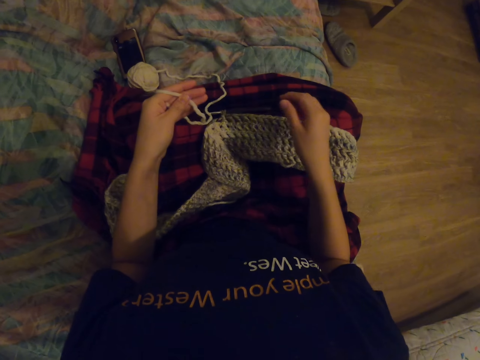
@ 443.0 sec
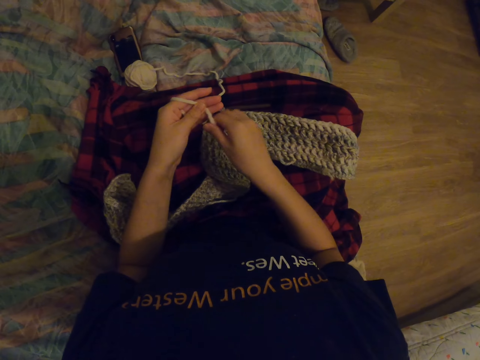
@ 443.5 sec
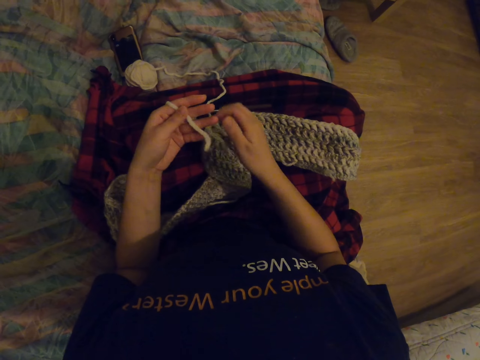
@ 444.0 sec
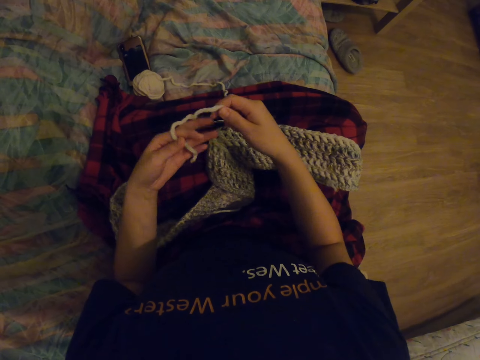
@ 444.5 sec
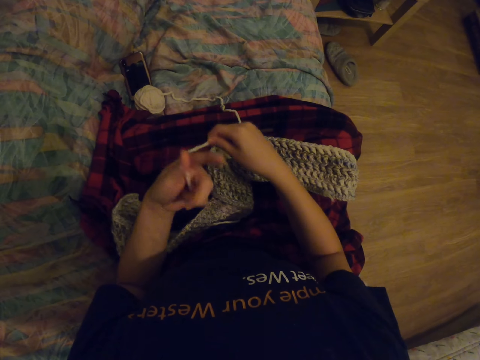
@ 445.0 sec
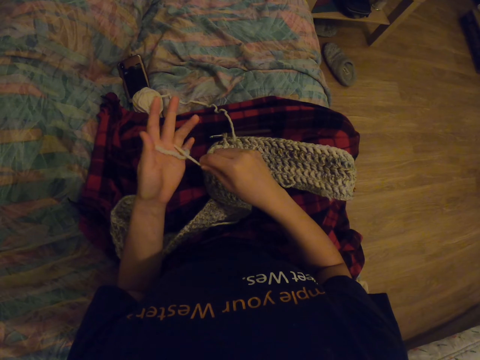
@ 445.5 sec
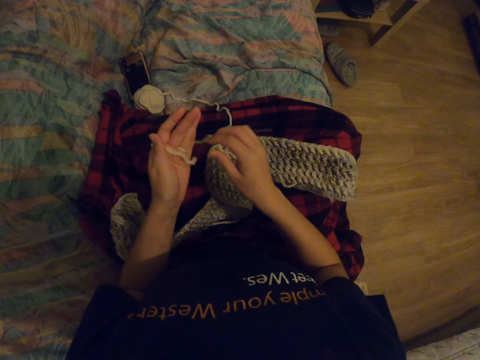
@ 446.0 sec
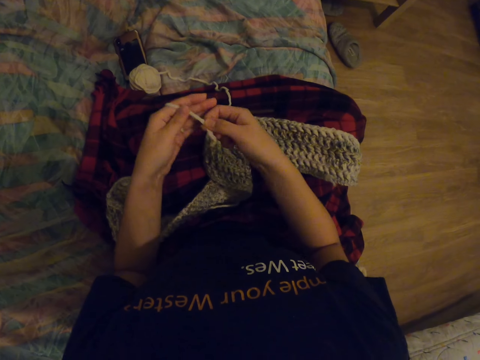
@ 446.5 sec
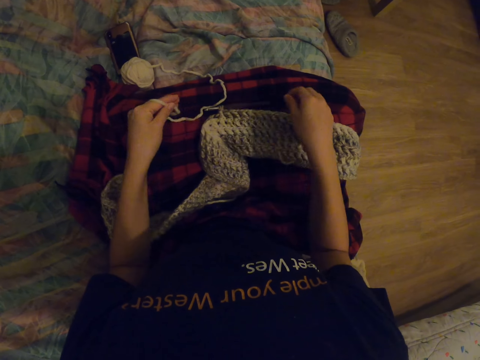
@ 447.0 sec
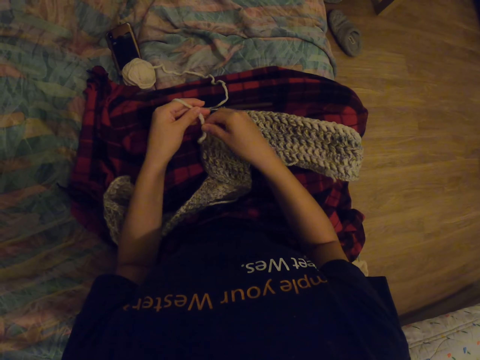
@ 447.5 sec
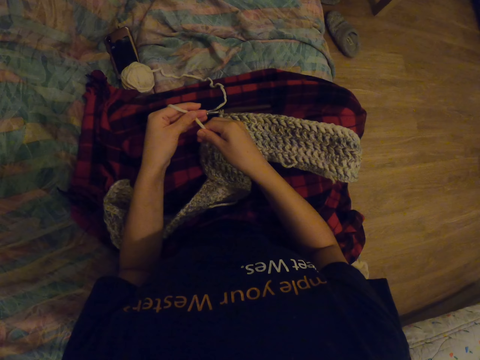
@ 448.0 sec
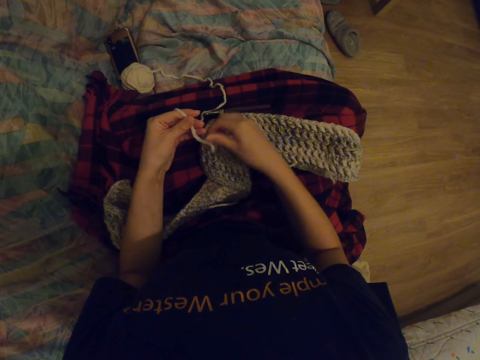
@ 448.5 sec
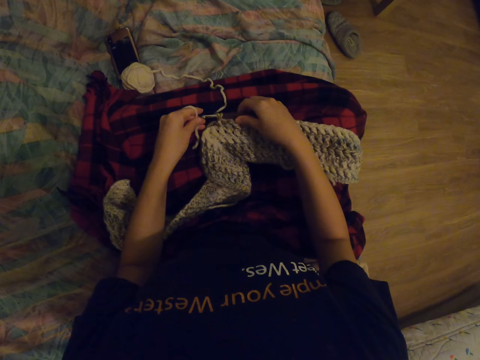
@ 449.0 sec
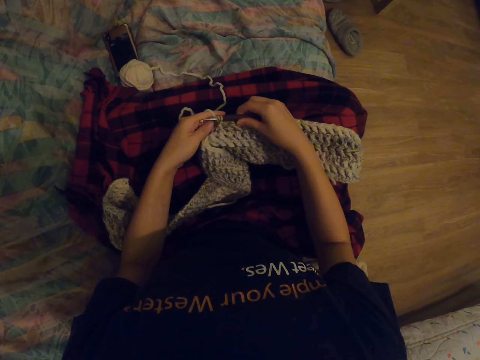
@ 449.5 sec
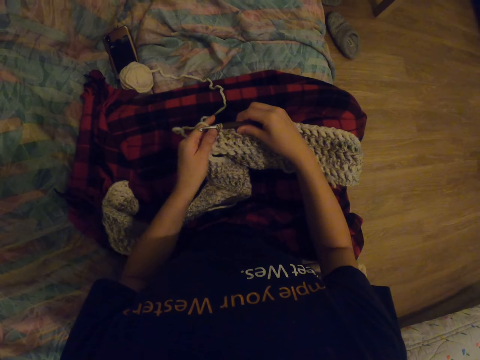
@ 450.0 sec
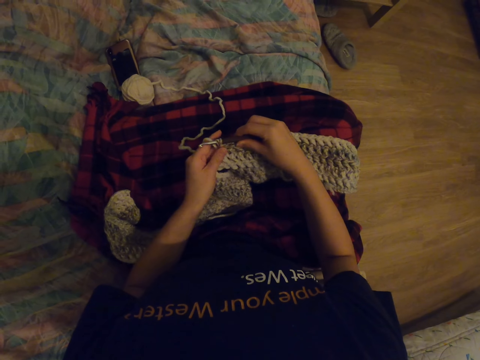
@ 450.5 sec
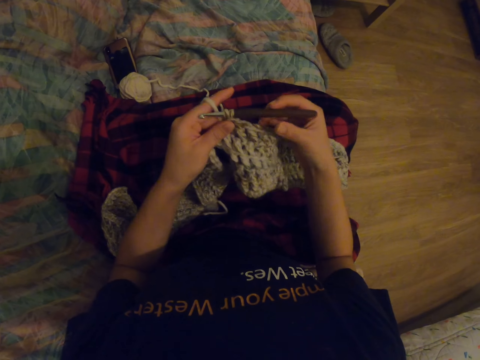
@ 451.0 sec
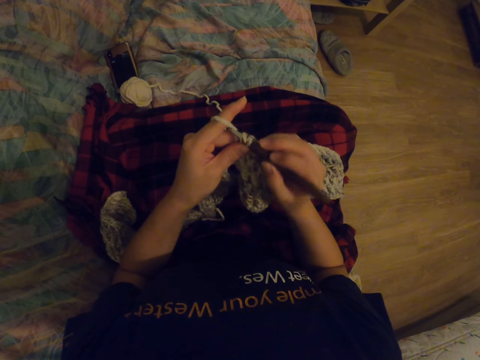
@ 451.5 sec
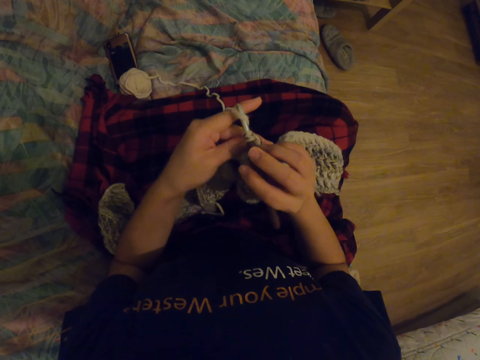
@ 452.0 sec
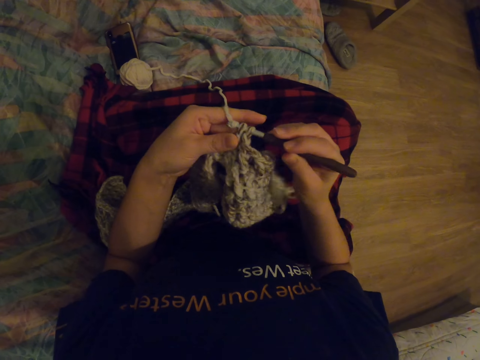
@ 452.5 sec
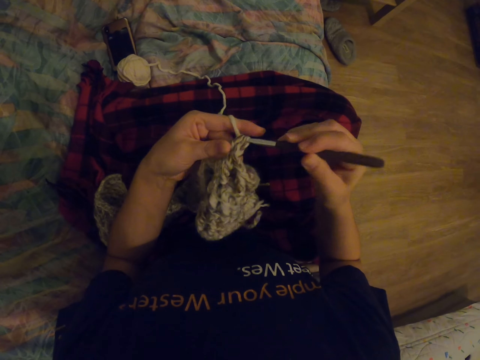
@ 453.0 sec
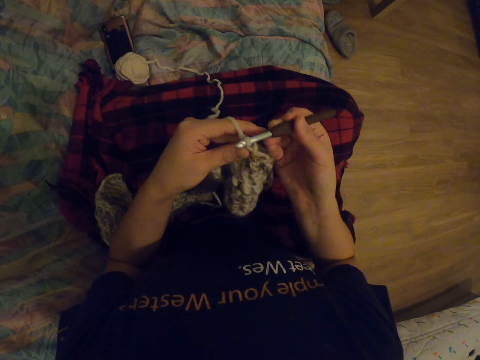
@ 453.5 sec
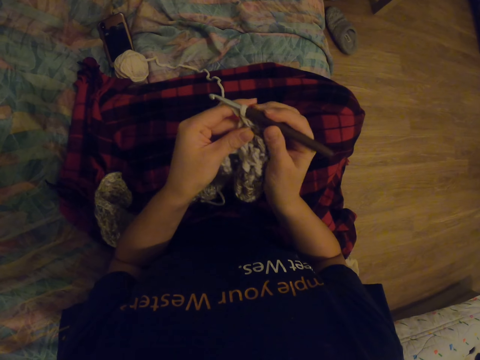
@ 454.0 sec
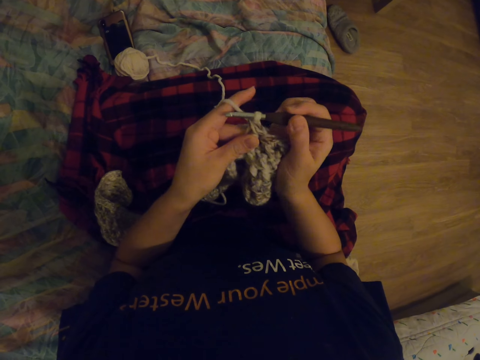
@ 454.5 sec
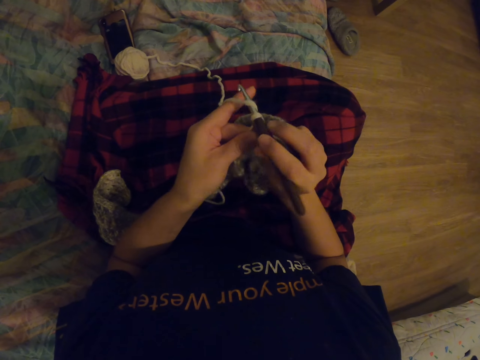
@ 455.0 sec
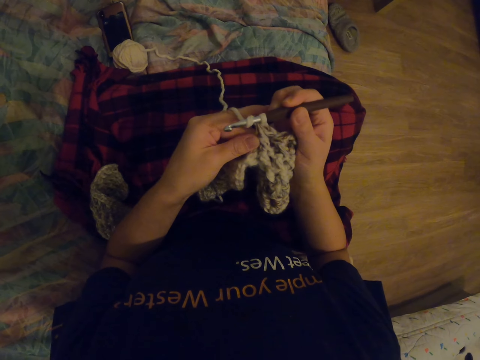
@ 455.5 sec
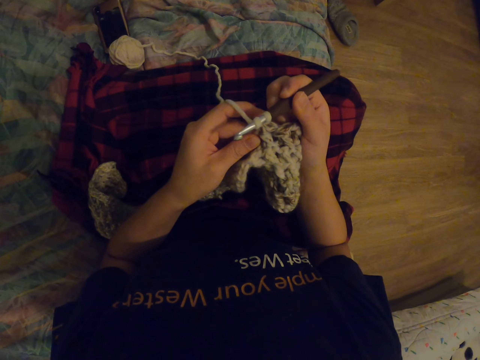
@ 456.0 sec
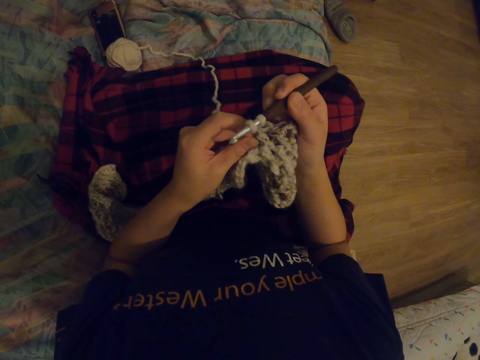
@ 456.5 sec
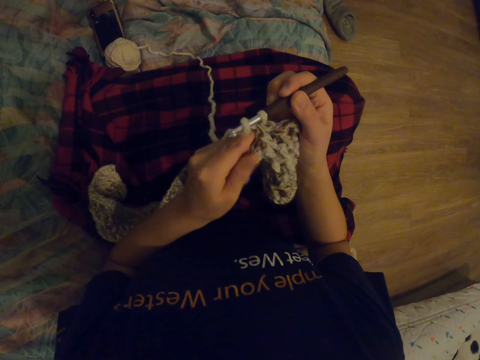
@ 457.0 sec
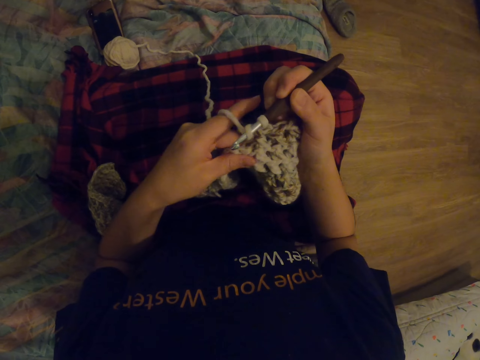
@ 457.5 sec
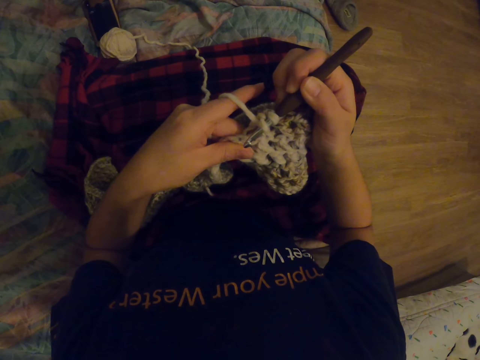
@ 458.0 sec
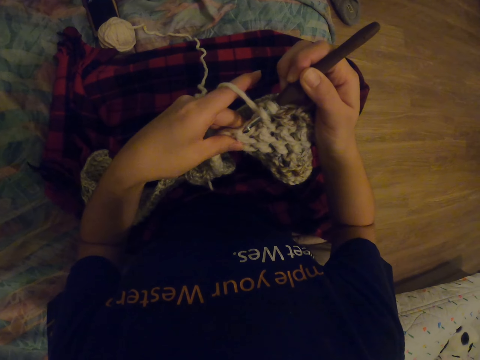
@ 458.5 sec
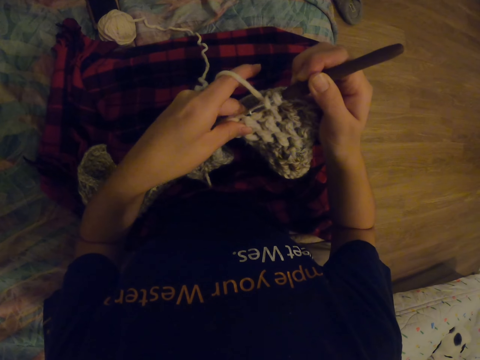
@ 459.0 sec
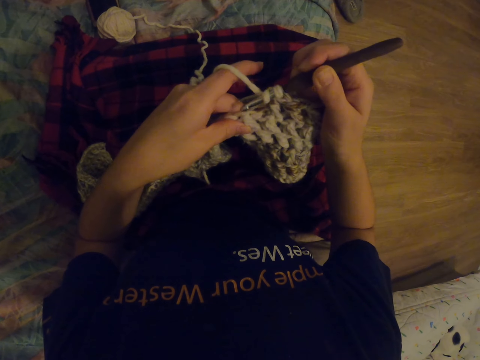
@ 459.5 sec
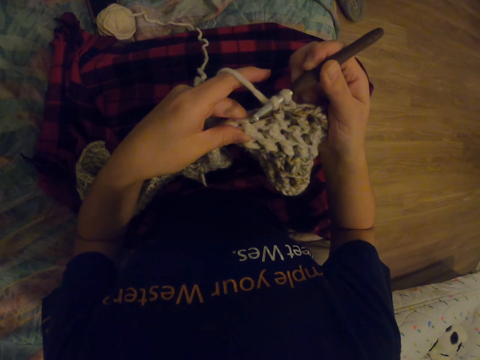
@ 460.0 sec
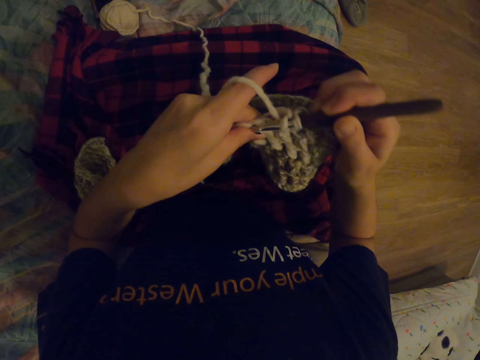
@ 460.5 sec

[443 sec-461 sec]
The camera wearer picks up the knitted cloth. They pick up a knitting needle. They connect the yarn to the knitted cloth with a crochet hook. They knit a garment with the crochet hook.

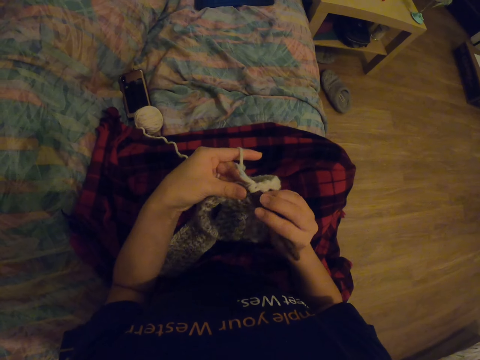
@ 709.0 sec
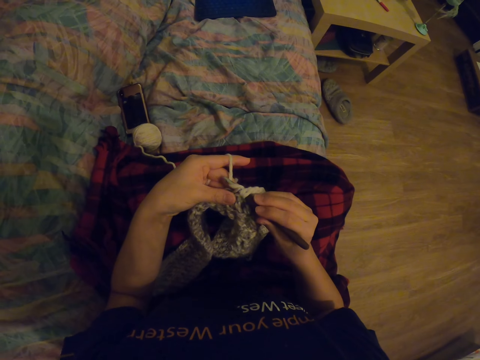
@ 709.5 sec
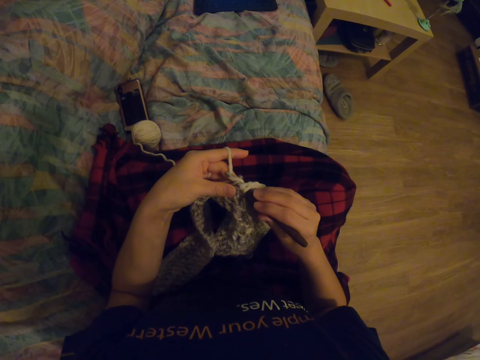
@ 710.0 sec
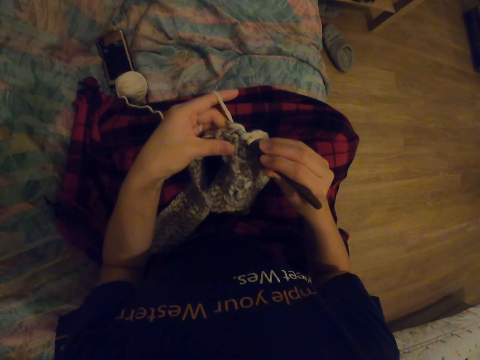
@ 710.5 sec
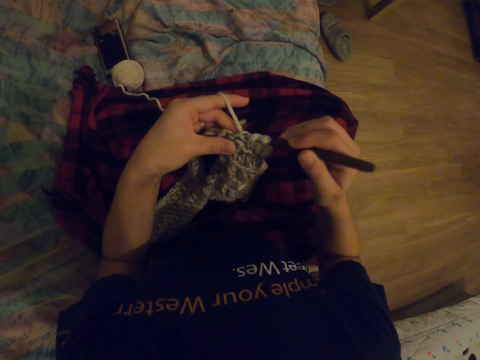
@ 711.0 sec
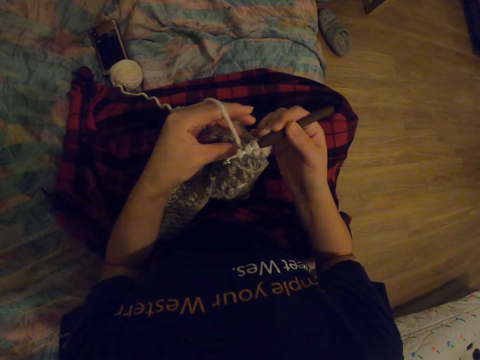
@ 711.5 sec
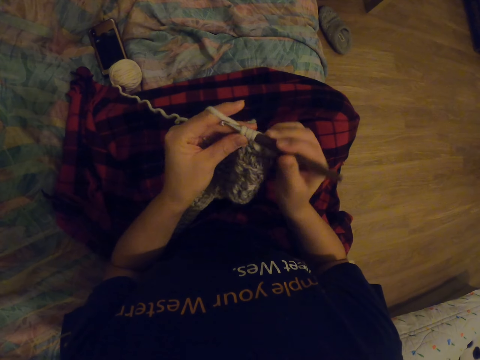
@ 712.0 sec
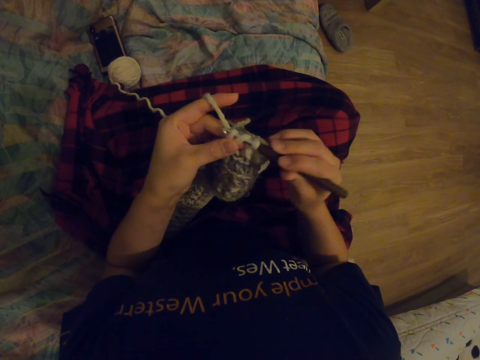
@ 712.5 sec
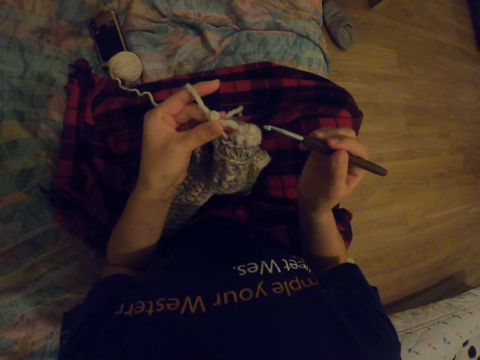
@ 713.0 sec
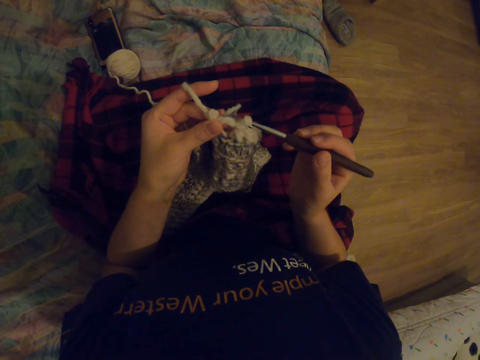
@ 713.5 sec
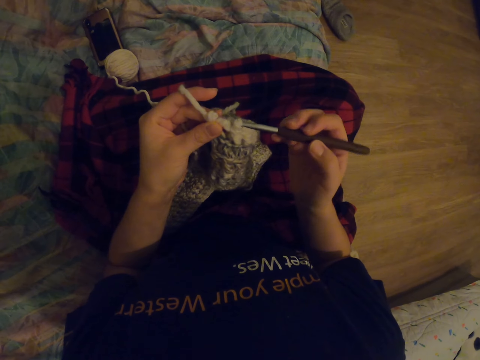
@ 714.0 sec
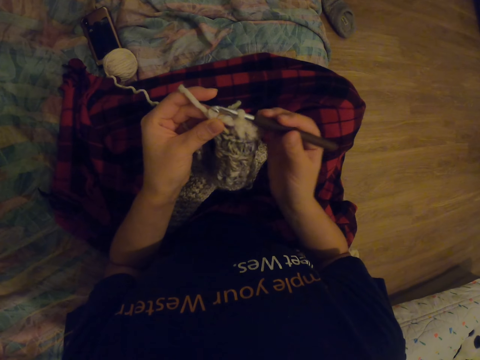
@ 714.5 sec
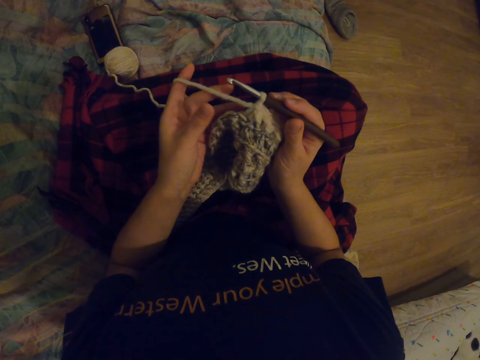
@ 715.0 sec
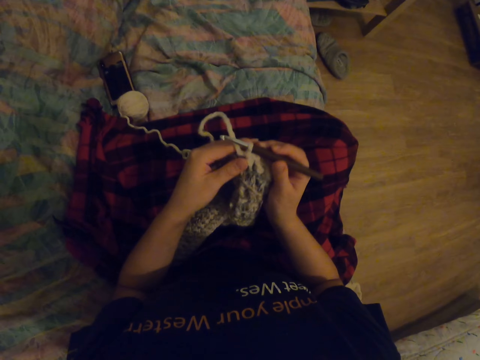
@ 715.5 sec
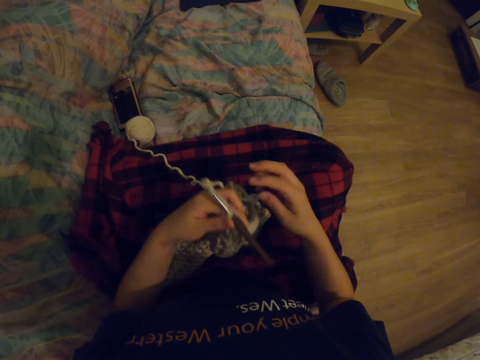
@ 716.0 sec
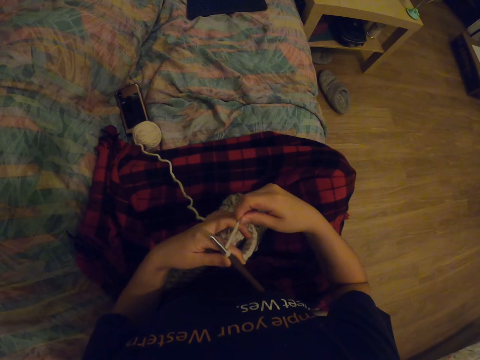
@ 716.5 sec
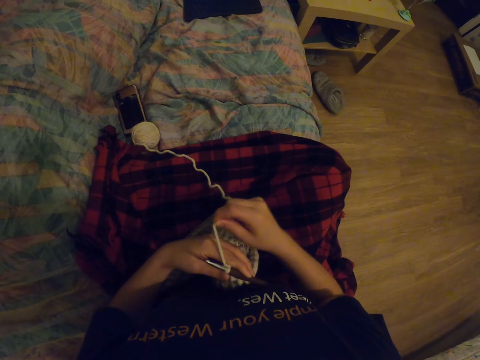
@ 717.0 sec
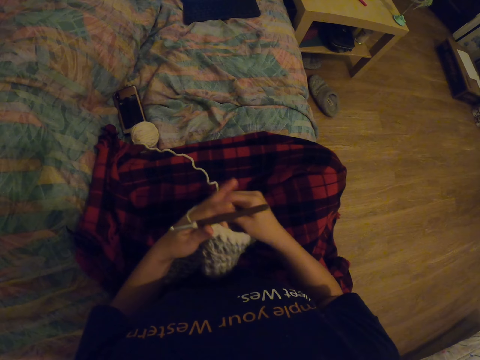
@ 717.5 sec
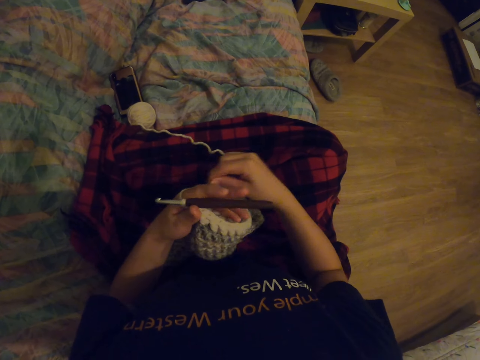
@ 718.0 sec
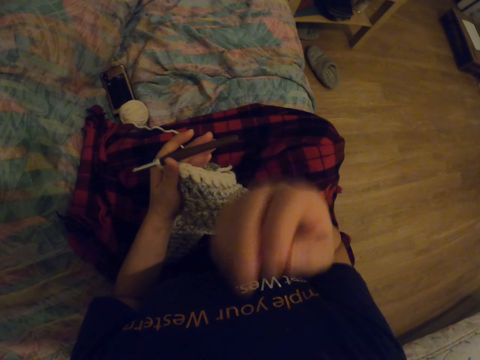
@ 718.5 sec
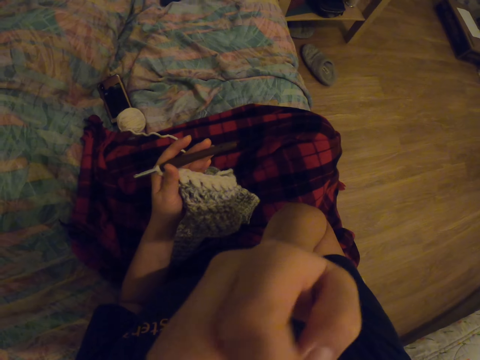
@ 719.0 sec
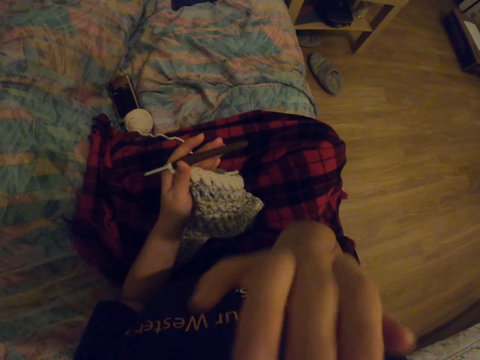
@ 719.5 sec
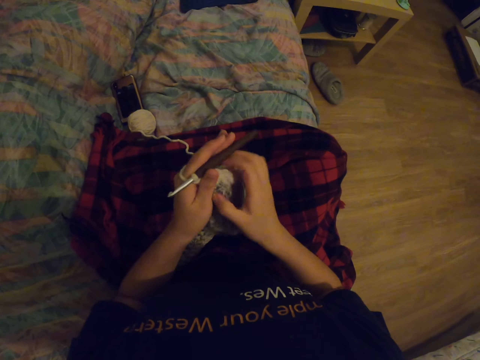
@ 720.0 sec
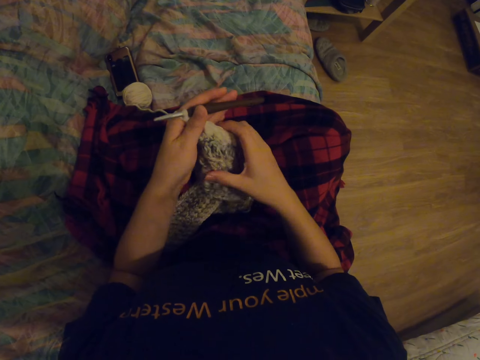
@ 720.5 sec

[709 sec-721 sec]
The camera wearer knits with a crochet hook. They roll yarn on the fingers. They move a hand towards the face.
